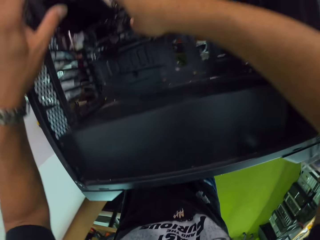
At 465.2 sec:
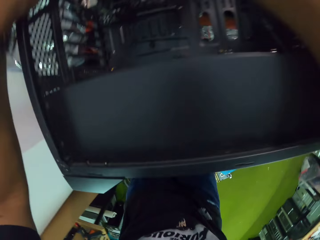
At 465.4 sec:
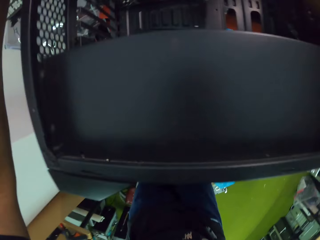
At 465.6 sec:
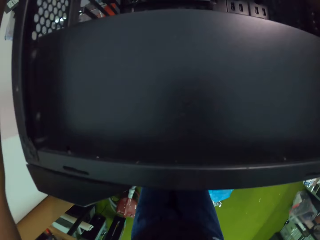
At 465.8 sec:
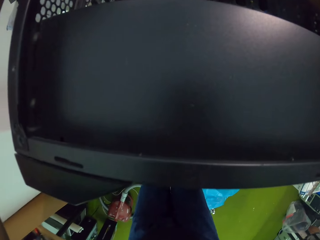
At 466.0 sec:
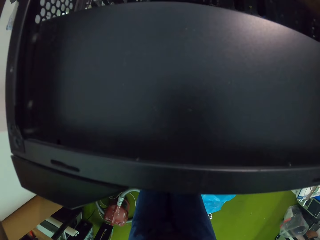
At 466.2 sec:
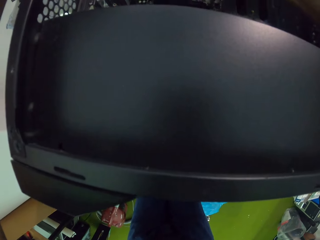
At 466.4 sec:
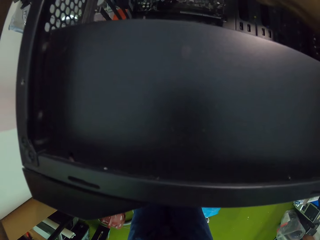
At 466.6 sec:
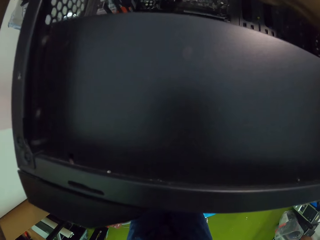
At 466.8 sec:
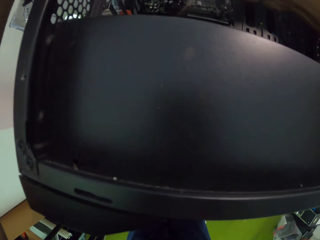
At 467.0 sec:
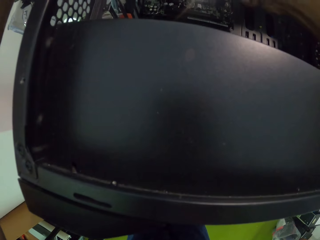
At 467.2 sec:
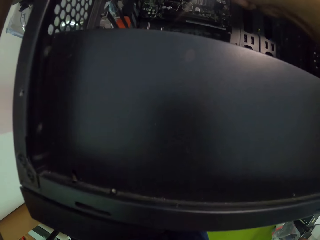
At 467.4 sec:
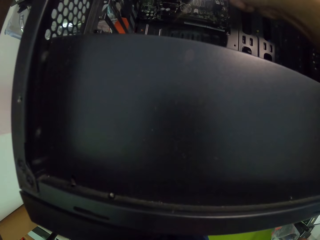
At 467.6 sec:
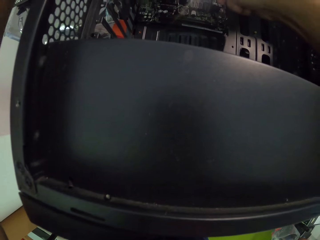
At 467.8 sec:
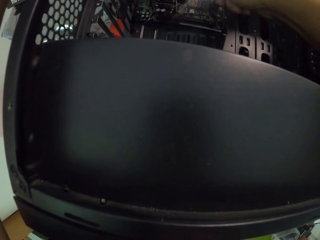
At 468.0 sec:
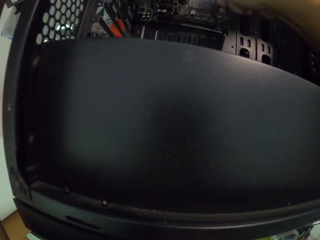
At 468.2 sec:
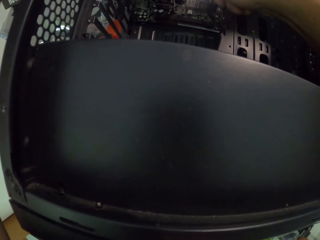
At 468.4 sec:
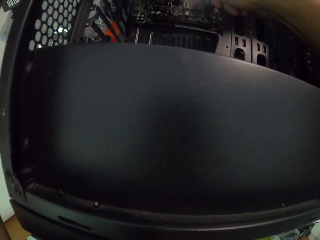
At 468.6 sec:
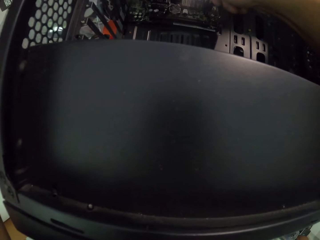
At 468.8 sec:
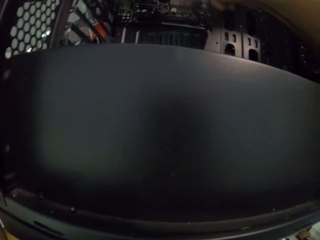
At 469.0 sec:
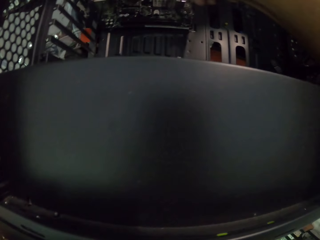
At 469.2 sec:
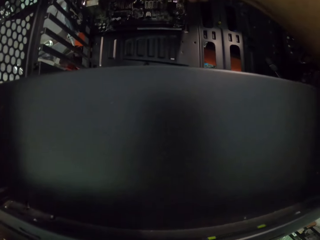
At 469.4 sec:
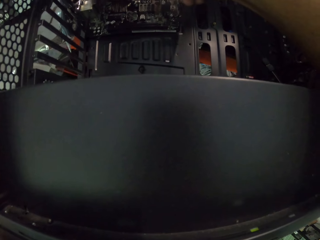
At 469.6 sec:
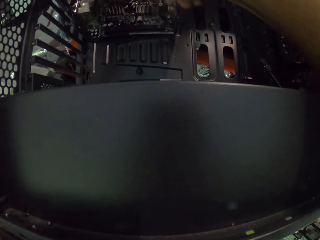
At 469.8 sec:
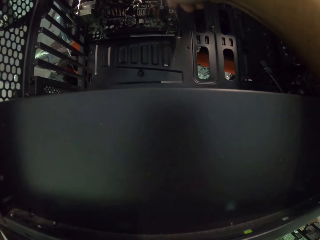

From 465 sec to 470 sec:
The camera wearer touches something.

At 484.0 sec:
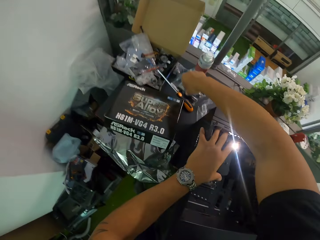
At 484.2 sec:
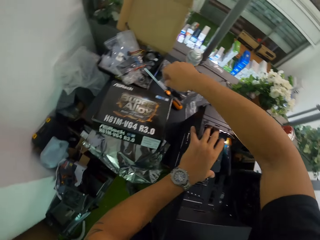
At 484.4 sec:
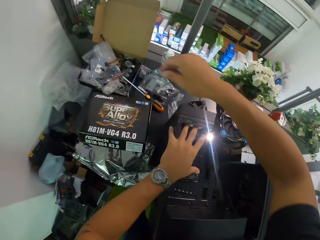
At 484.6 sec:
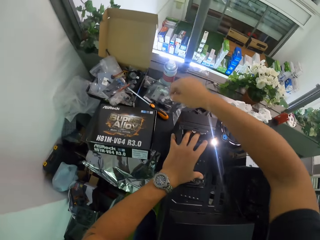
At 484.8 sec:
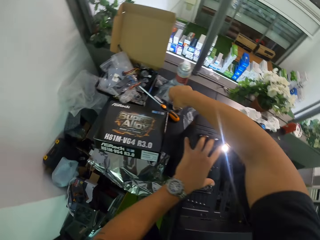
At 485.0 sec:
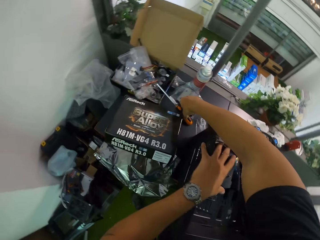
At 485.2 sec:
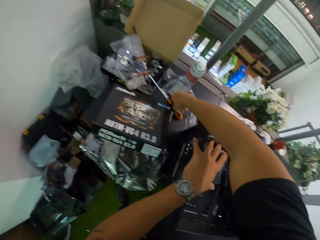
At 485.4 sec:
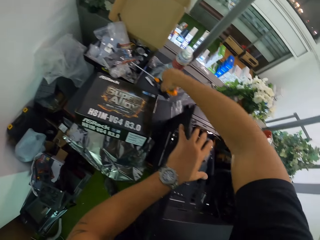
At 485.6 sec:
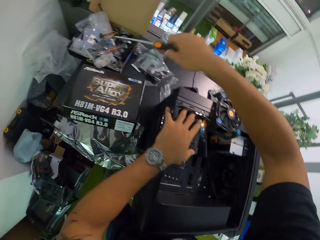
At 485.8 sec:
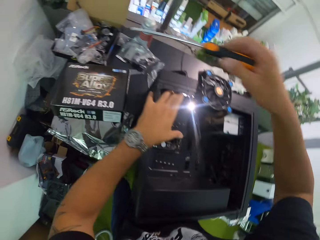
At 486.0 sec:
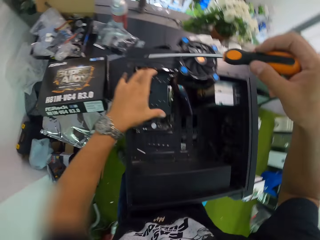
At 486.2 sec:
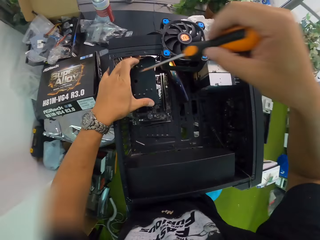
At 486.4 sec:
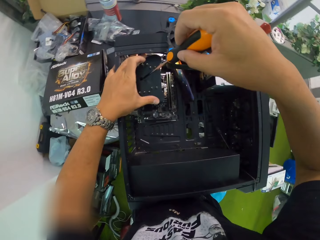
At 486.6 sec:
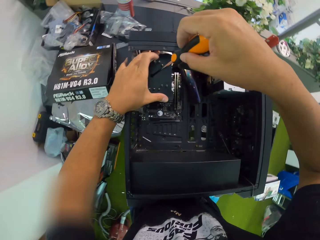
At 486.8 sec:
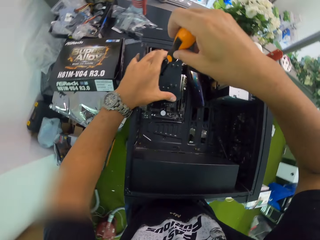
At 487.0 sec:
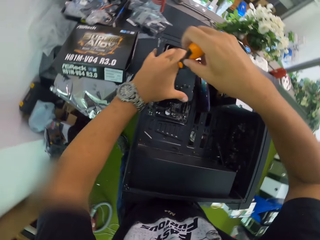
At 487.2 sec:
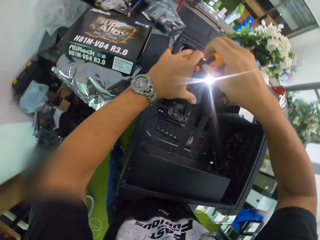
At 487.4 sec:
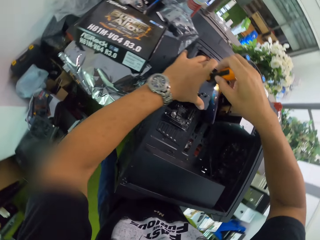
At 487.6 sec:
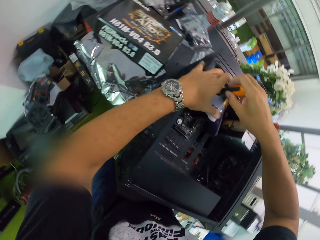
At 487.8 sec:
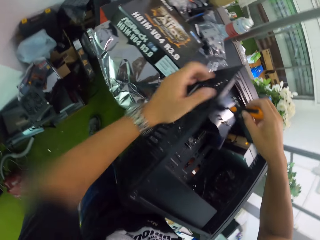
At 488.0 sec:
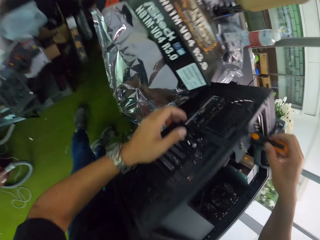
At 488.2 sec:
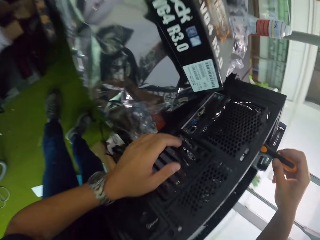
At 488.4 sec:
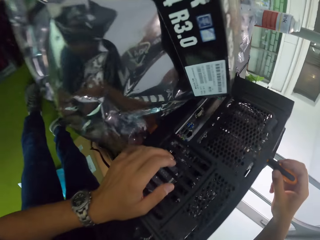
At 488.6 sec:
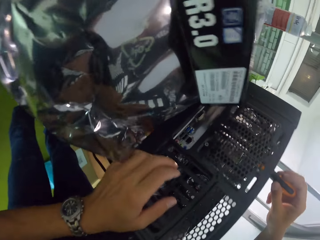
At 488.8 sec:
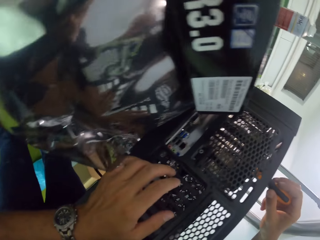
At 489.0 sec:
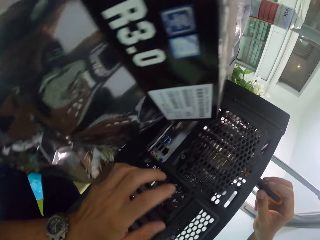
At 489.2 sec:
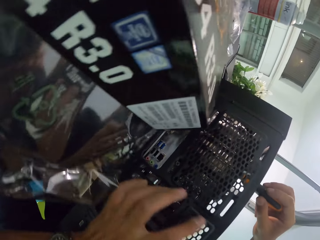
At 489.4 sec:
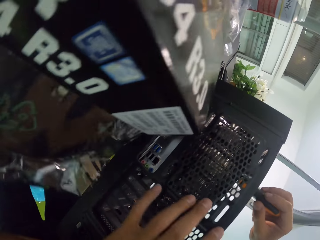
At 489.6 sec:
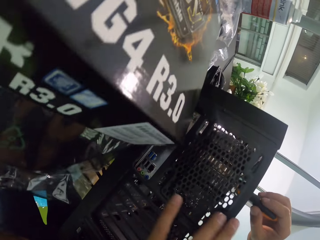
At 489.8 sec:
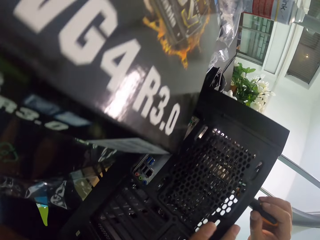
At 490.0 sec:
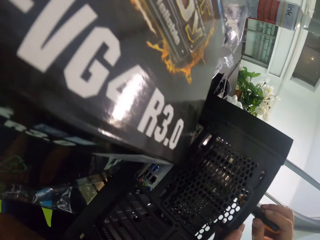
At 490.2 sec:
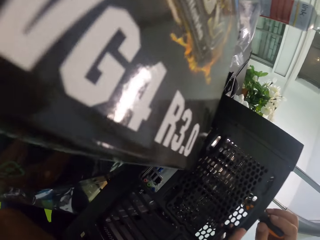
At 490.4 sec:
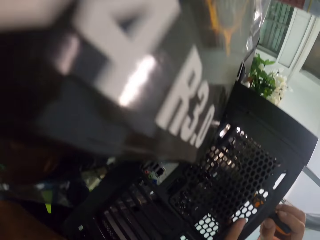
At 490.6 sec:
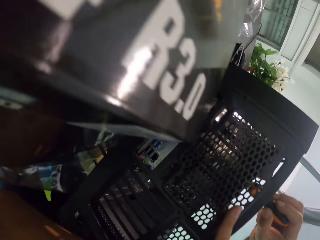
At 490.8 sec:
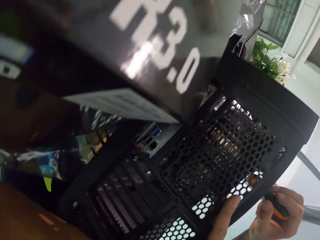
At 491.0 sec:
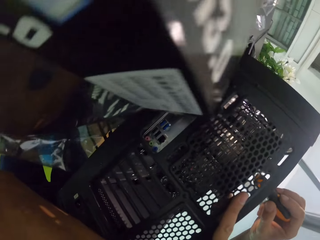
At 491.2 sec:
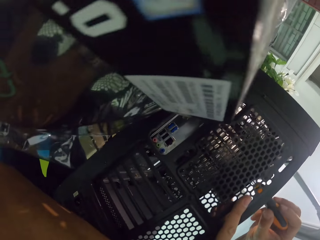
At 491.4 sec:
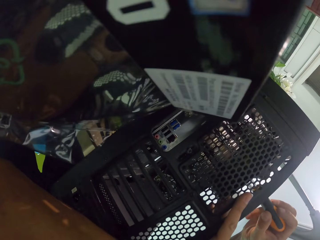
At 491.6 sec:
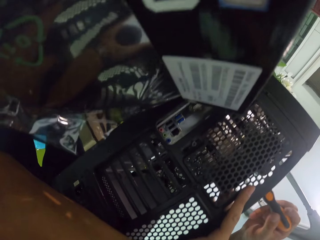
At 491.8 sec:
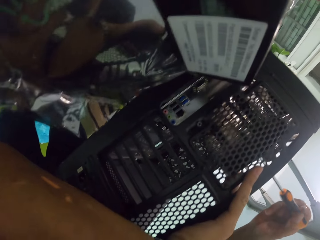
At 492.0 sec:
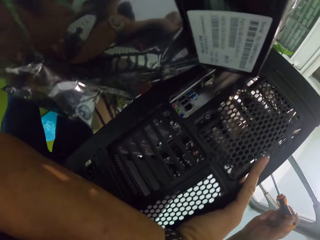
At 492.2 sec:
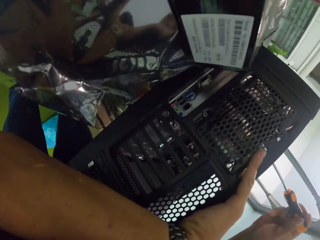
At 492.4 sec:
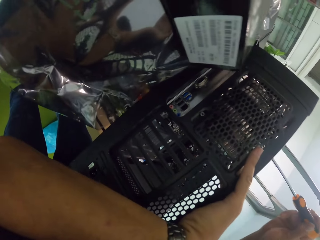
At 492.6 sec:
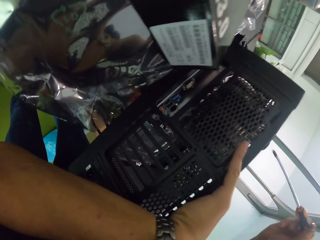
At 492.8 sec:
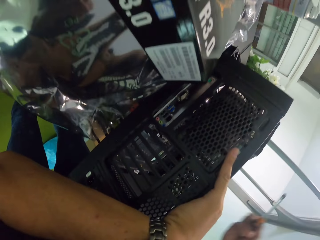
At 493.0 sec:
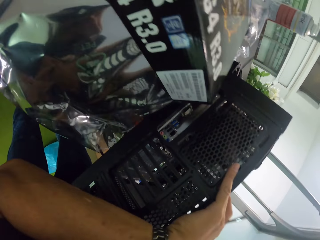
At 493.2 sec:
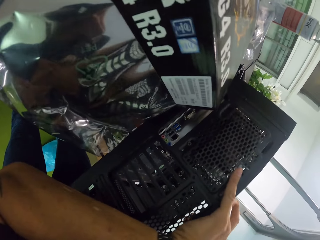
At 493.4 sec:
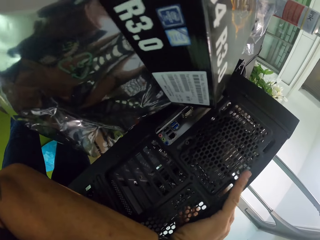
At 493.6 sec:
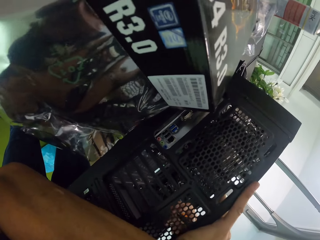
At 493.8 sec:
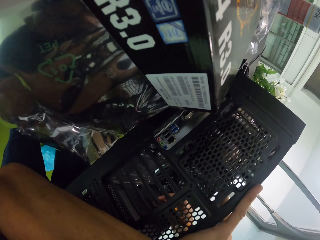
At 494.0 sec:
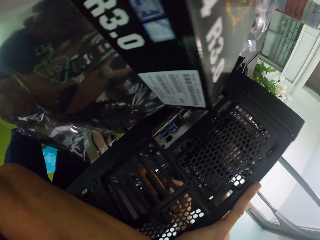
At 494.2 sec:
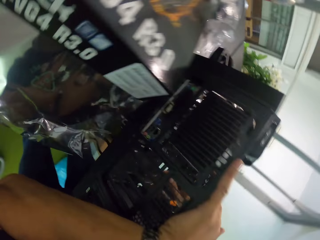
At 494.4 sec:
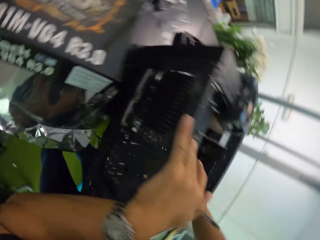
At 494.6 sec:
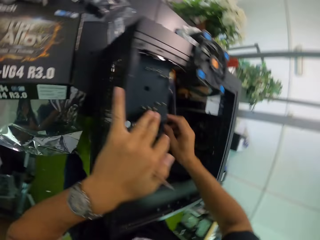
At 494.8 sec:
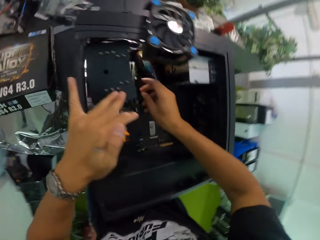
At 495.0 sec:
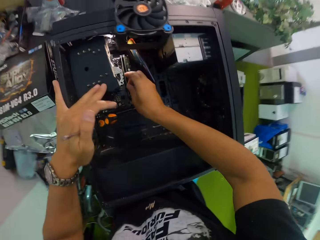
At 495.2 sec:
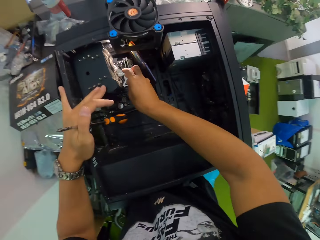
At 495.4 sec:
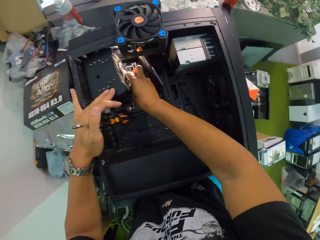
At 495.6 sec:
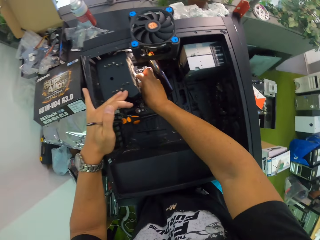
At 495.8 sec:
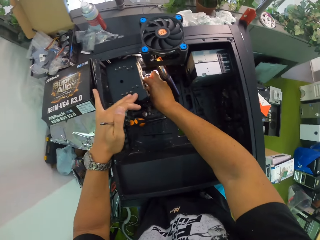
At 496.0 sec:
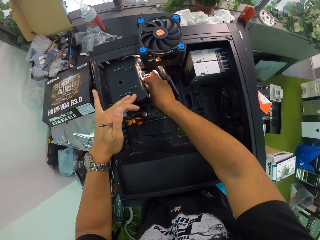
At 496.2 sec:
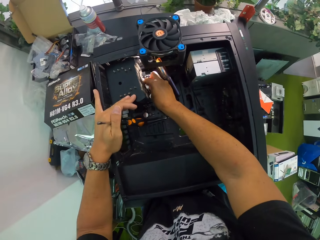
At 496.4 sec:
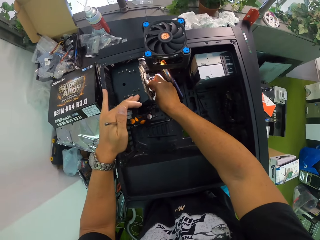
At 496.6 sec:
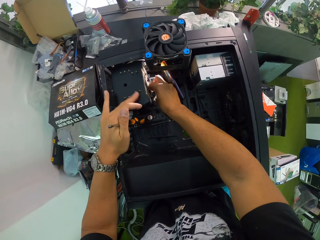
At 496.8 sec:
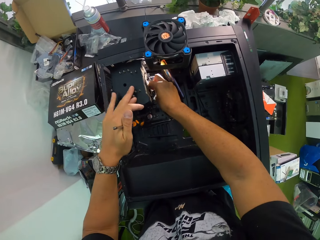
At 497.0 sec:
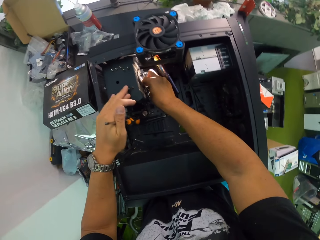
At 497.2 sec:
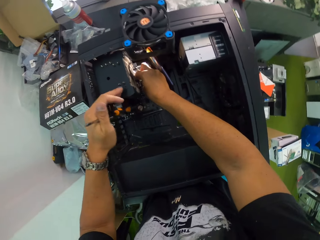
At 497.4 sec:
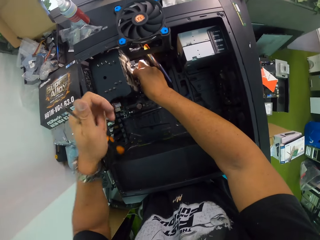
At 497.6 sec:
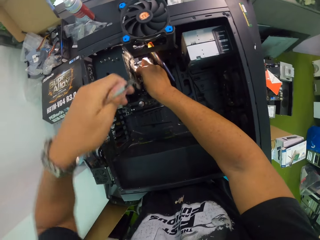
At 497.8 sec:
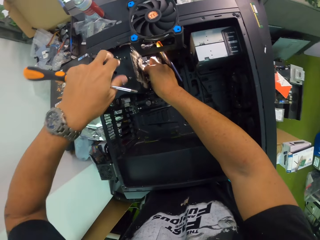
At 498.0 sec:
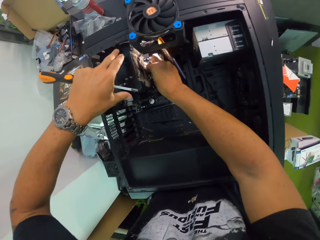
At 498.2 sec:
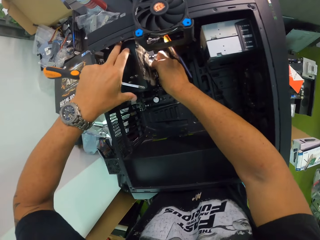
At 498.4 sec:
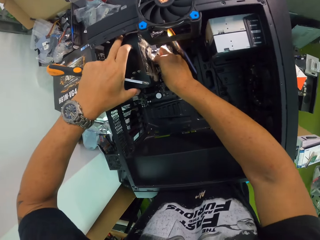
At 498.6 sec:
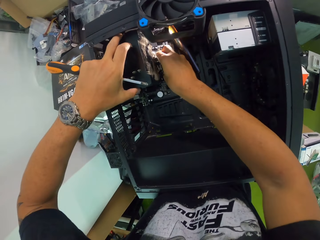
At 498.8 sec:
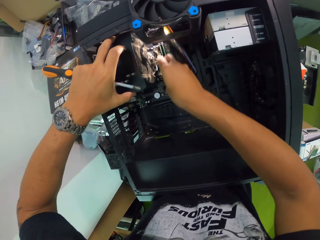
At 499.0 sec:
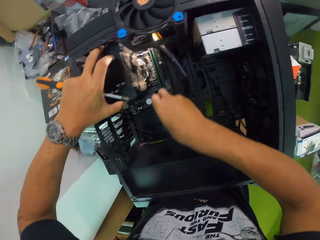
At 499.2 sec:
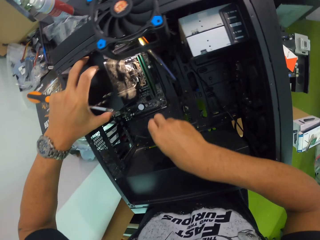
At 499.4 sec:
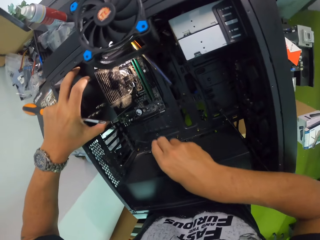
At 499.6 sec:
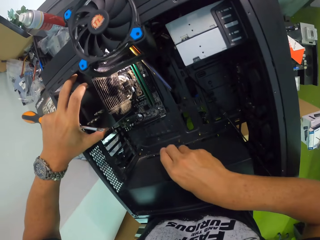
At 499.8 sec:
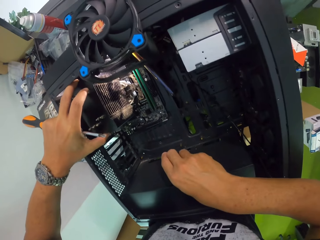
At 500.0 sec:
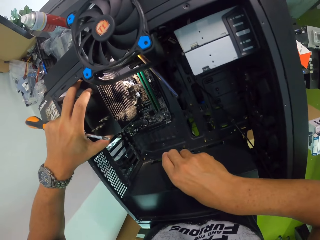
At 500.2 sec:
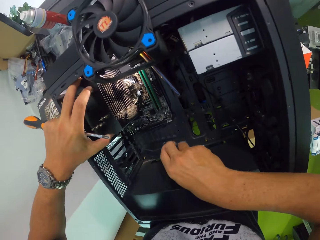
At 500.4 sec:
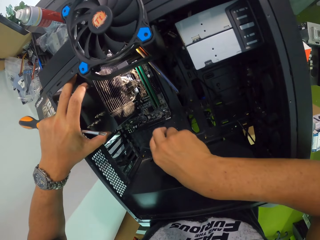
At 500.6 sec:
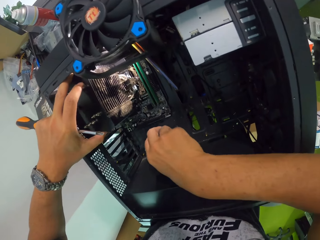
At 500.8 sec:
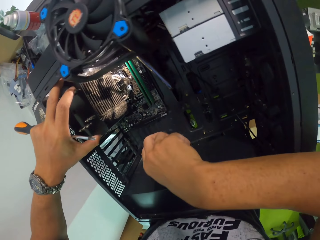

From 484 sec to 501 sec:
The camera wearer picks up the screwdriver from the table with his right hand. He puts the screwdriver into the CPU with his right hand. He tightens the screw. He places his left hand on the CPU. He removes the screwdriver from the CPU with his right hand. He holds the screwdriver. He passes the screwdriver from his right hand to his left hand. He places his right hand in the CPU. He touches something.
